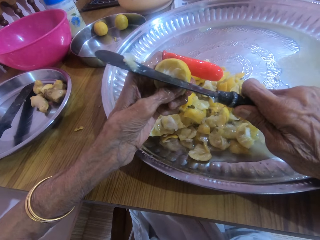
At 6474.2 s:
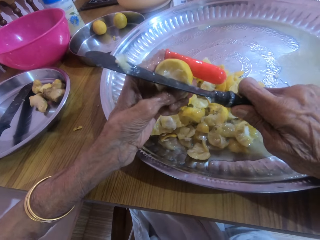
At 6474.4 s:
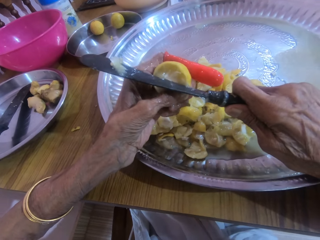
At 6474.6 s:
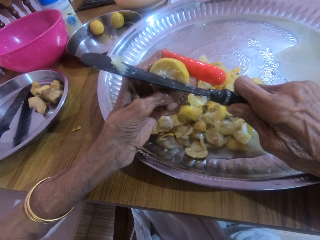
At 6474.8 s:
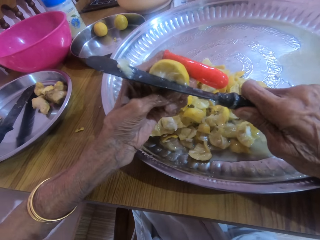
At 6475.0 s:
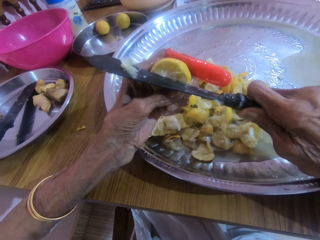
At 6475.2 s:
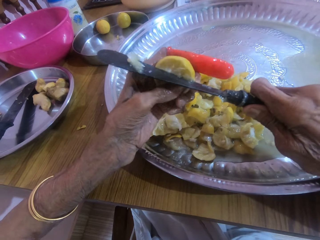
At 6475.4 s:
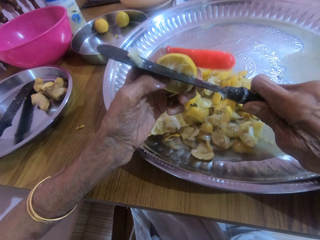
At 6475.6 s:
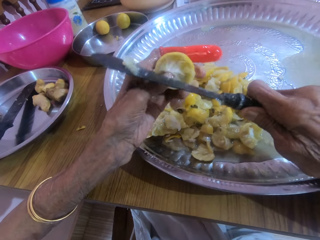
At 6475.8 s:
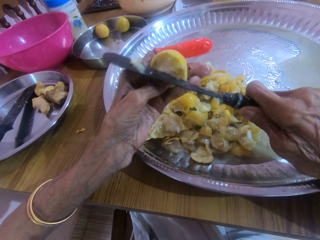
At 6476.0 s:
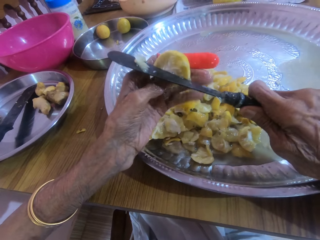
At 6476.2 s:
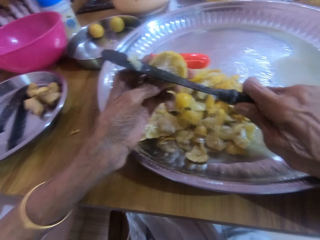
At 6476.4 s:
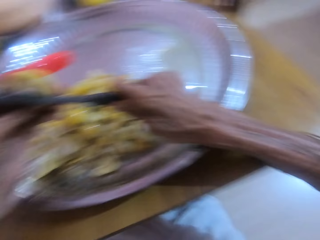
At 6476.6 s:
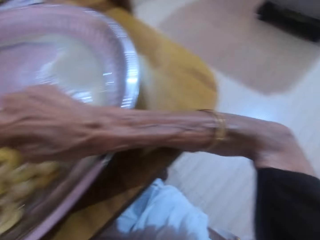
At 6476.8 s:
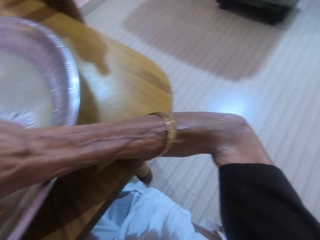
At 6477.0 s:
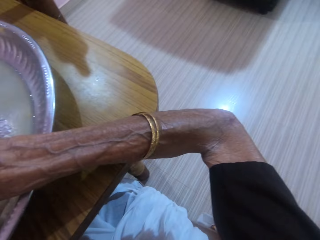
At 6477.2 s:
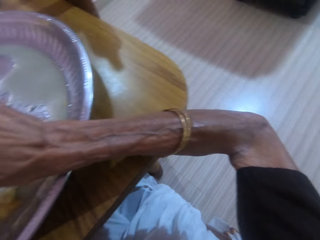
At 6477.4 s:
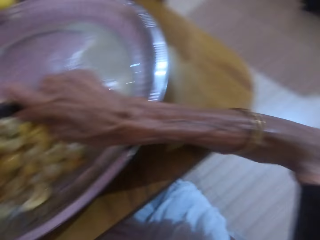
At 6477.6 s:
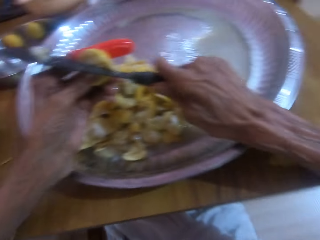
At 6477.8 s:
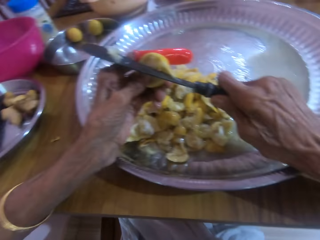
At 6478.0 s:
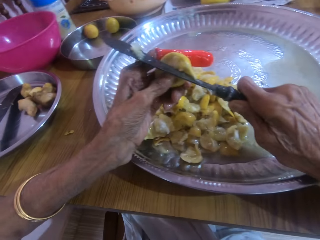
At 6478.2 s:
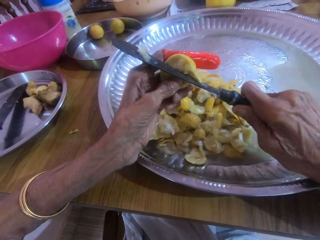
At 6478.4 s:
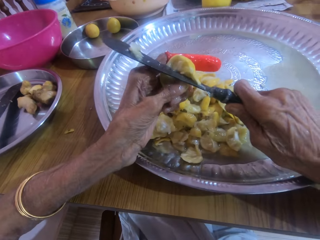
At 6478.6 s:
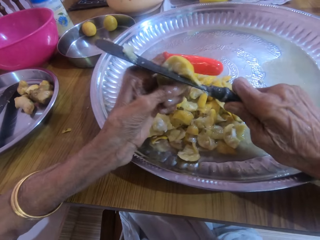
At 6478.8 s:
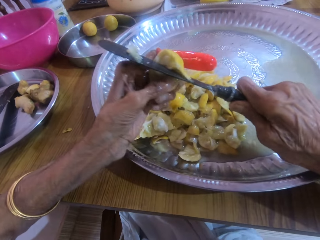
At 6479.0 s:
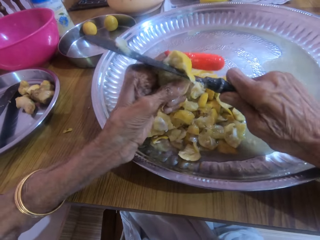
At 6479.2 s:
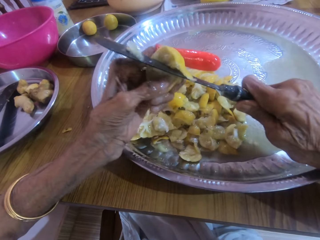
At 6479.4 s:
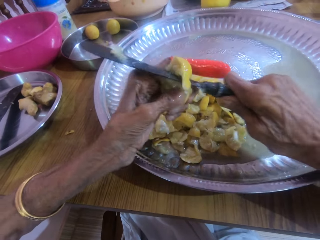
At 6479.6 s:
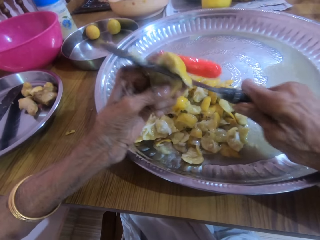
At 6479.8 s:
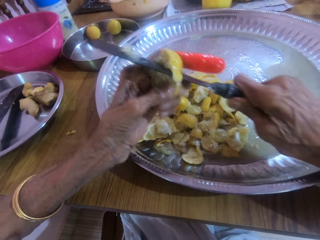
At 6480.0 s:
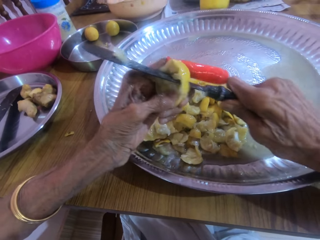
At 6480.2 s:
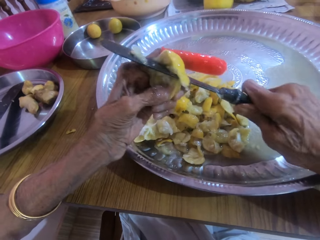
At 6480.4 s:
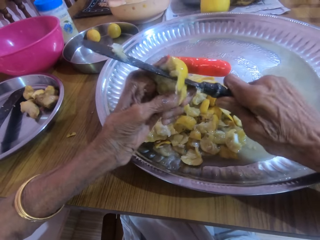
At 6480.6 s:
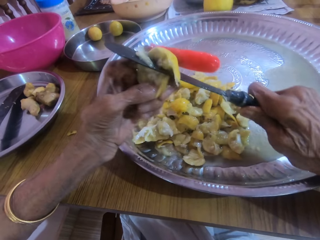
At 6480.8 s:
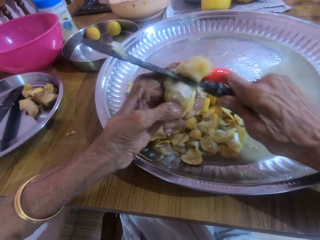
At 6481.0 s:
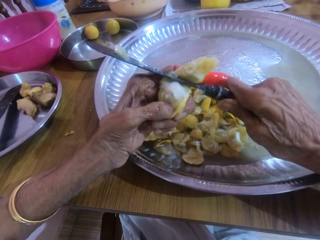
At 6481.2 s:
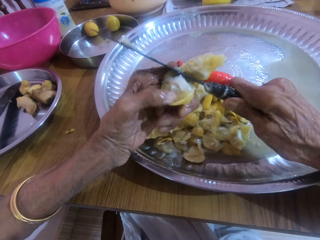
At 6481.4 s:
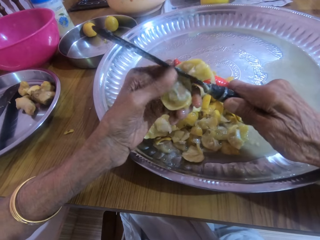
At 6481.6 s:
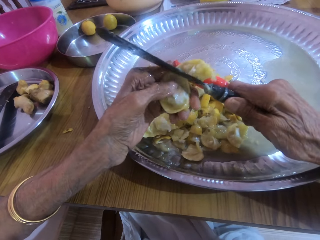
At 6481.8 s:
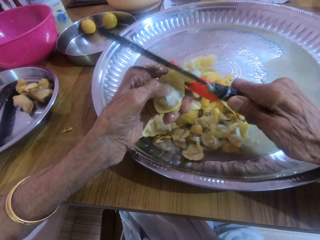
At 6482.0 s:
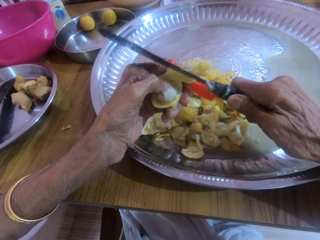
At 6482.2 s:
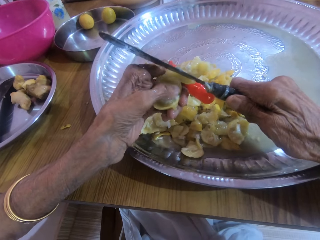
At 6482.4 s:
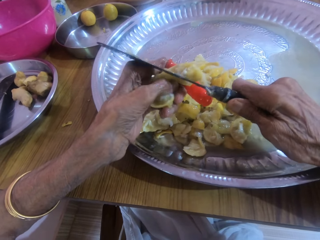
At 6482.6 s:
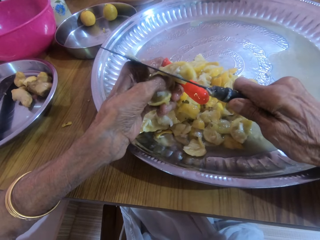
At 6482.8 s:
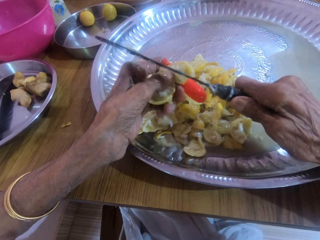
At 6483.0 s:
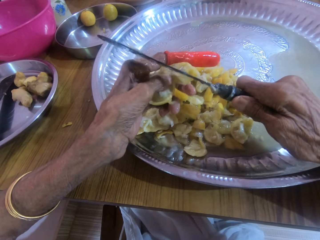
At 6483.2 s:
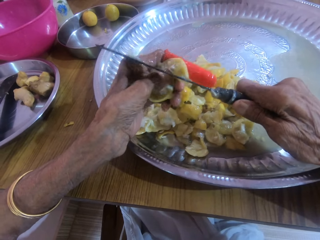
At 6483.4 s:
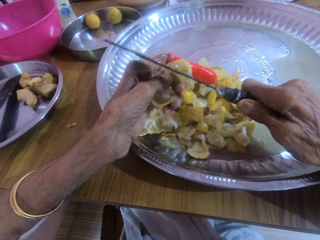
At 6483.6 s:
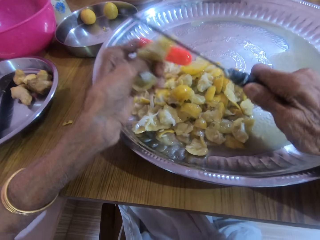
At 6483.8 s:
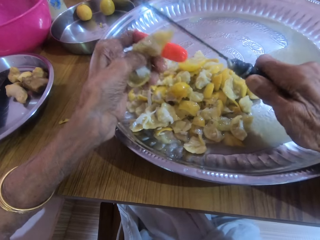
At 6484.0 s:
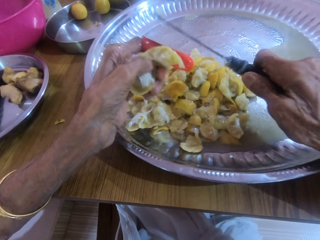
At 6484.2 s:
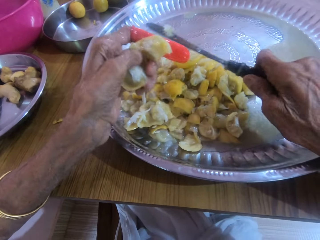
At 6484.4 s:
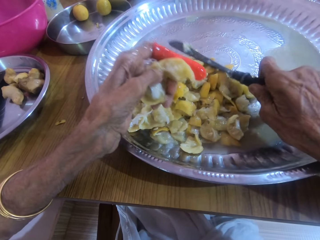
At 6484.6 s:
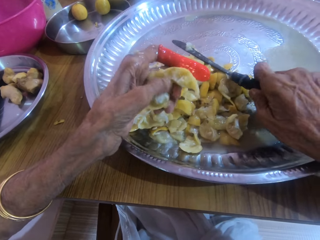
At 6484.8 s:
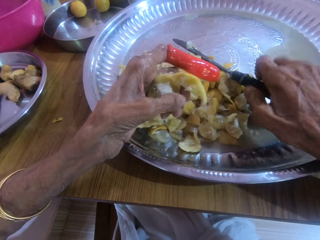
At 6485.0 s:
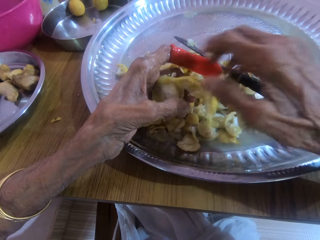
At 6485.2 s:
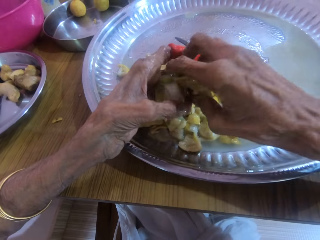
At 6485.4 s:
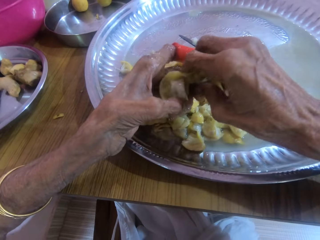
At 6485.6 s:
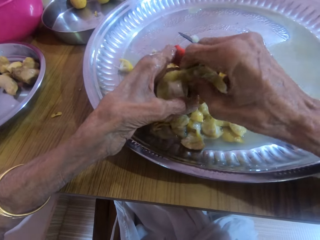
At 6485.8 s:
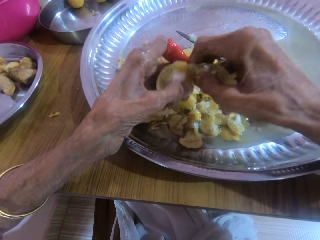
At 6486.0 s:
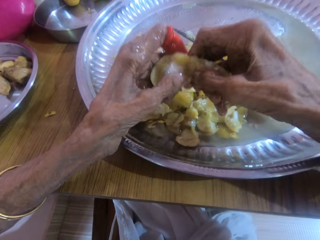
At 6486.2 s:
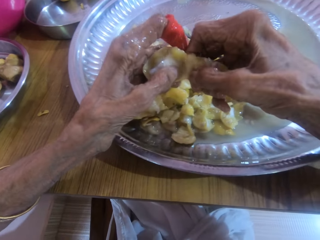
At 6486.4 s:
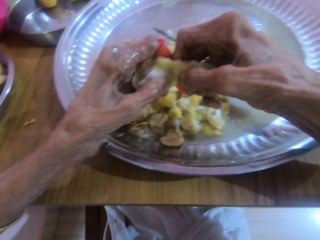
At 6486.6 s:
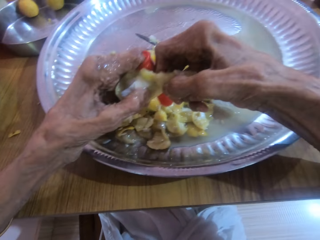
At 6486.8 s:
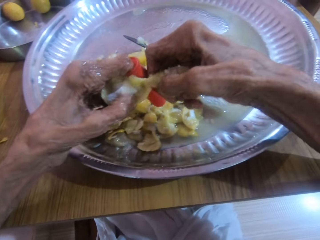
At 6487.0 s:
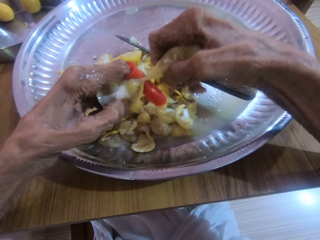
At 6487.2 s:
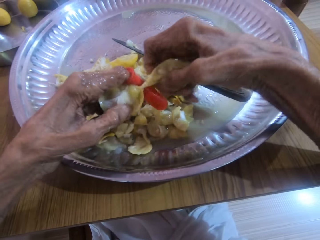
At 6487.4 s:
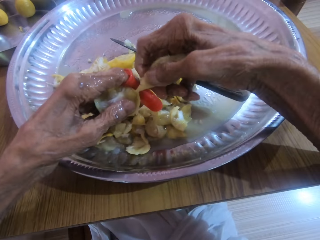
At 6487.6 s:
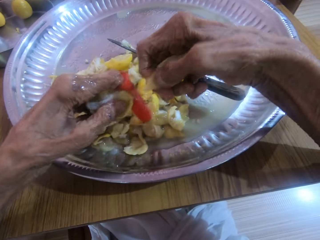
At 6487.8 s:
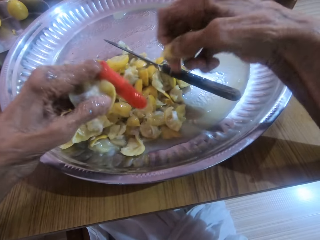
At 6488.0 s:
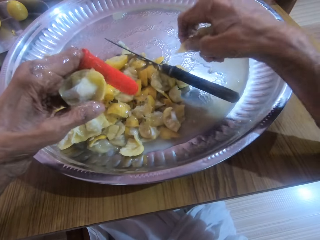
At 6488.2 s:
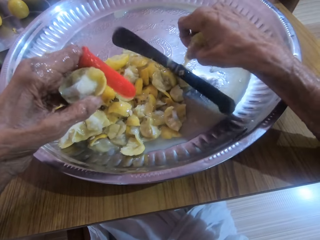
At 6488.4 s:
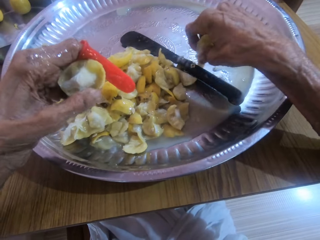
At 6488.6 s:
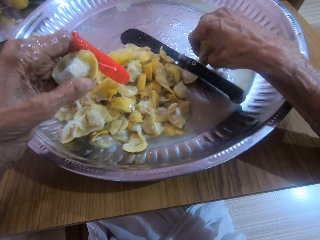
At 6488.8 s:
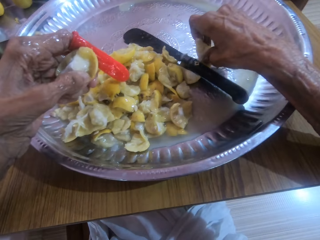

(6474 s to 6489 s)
The camera wearer slices a fruit. They place a knife on a tray. They separate the lemon fruit with their hands.

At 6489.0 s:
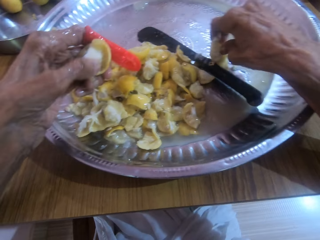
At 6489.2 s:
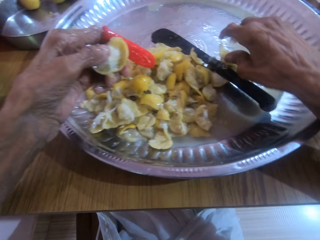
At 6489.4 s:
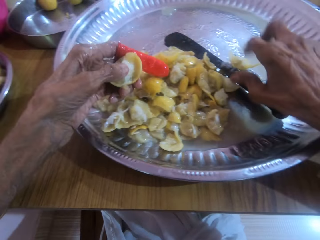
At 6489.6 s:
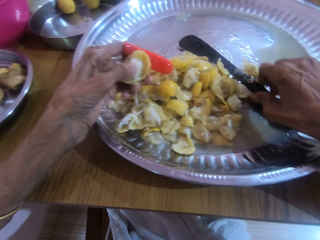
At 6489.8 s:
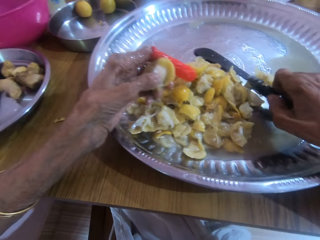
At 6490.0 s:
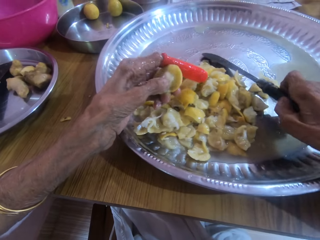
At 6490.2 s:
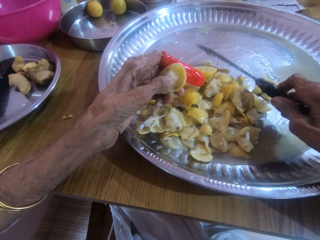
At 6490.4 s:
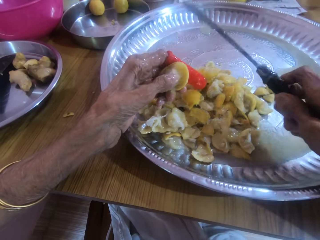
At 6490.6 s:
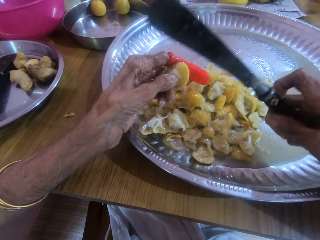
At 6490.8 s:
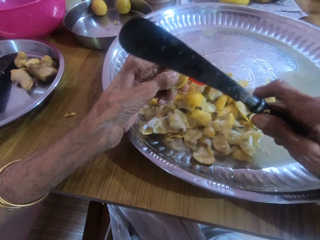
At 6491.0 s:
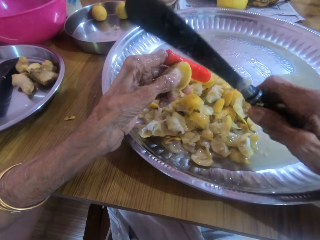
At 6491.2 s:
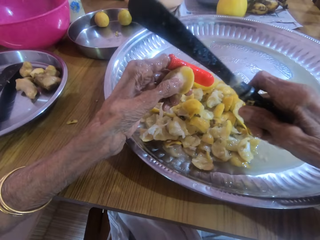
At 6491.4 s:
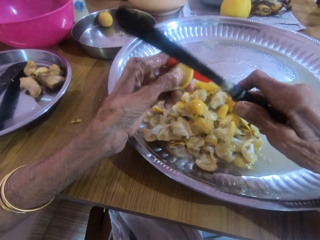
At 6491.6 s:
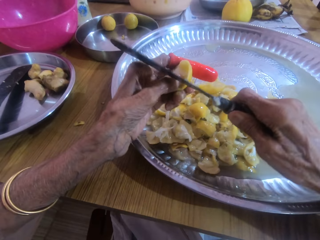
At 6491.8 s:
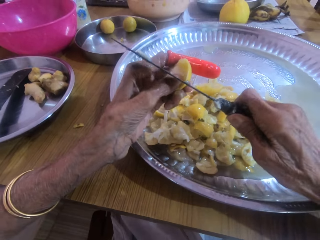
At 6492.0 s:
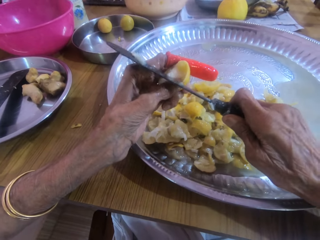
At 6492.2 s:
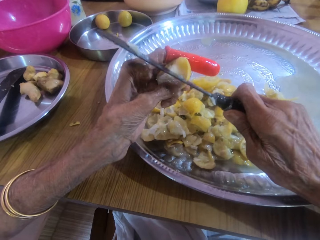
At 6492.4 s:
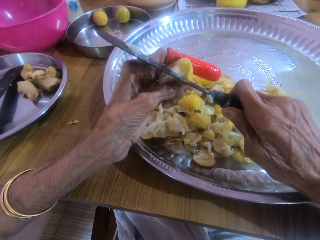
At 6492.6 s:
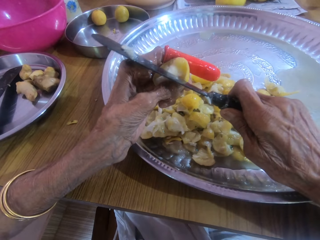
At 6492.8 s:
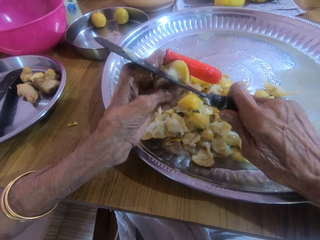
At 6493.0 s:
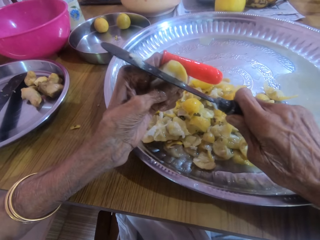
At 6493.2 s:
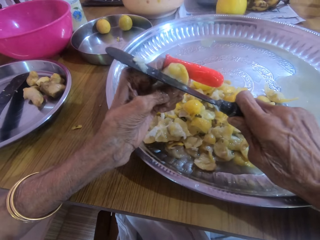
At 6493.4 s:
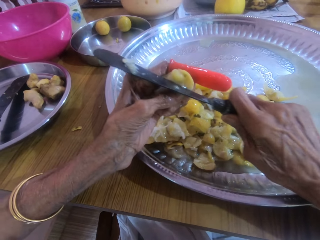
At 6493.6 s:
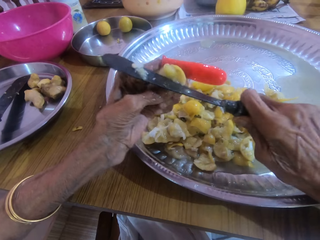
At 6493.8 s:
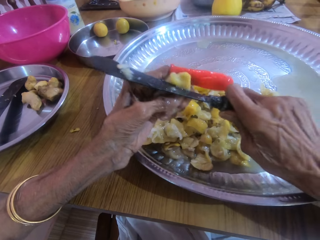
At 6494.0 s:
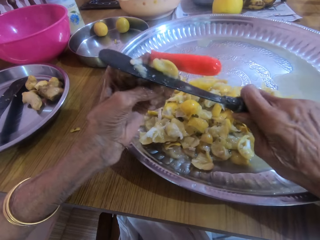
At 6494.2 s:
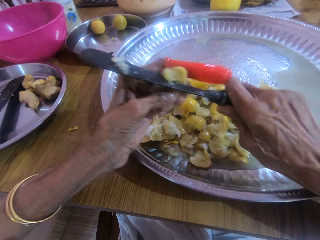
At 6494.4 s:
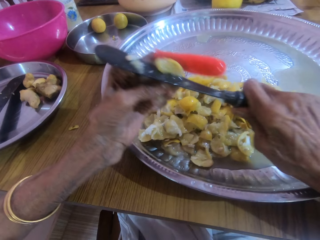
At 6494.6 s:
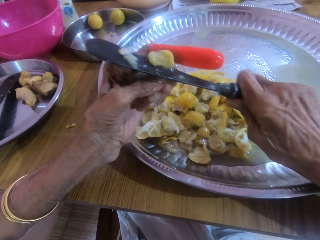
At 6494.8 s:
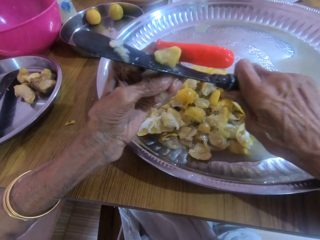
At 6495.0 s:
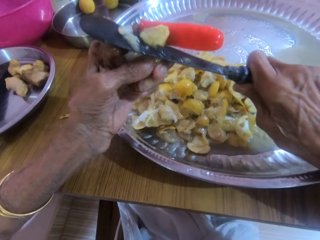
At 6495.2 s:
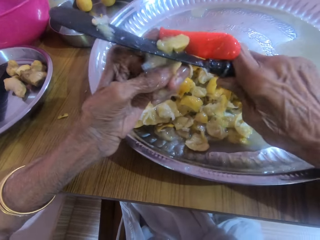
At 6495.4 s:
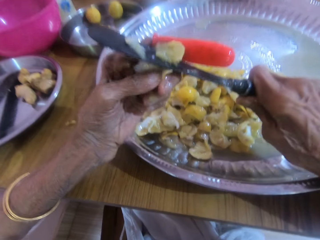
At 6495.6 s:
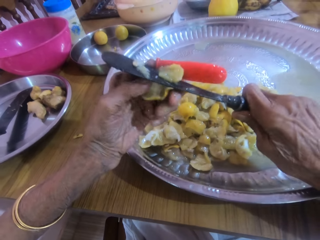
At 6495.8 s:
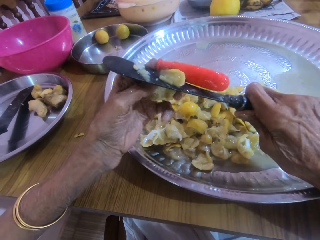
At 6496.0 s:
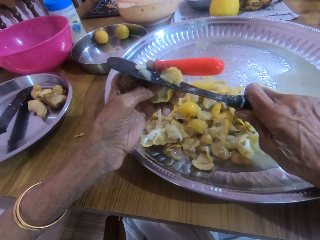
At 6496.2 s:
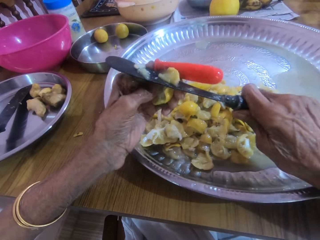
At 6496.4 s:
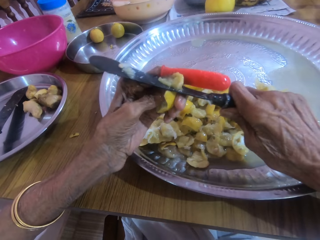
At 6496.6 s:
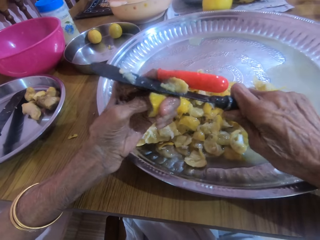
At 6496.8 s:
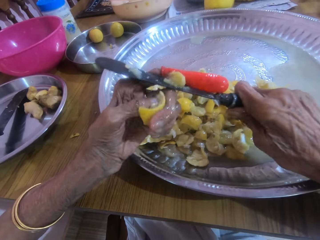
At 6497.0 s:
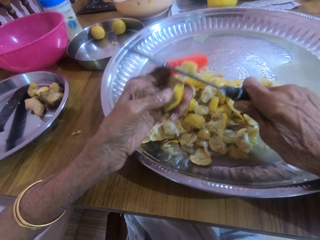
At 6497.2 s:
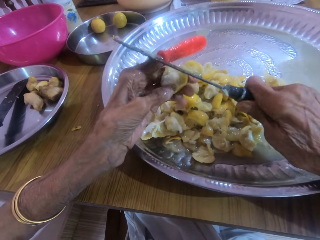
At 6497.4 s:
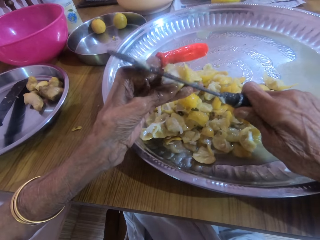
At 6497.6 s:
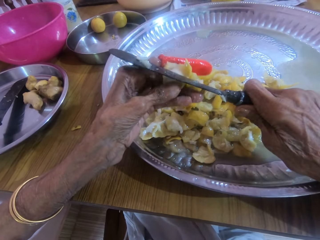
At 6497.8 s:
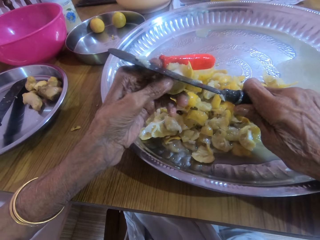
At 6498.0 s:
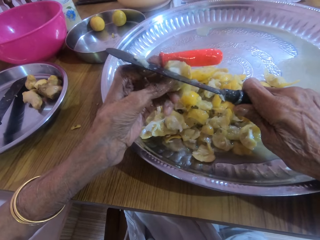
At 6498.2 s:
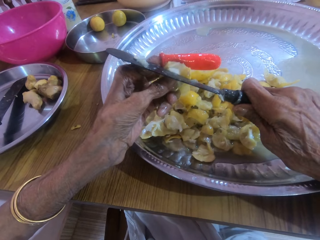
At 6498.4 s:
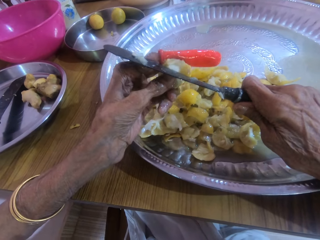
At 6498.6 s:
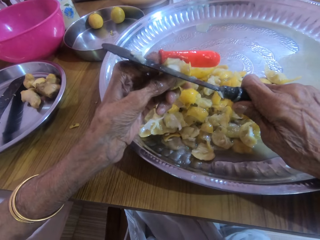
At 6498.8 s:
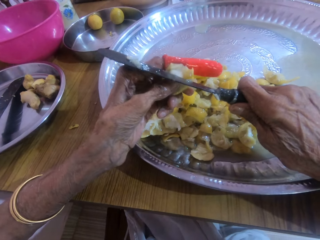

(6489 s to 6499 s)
The camera wearer picks up the knife. They chop a lemon fruit with the knife.
